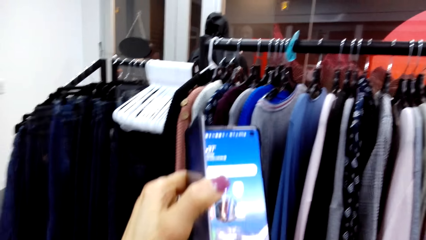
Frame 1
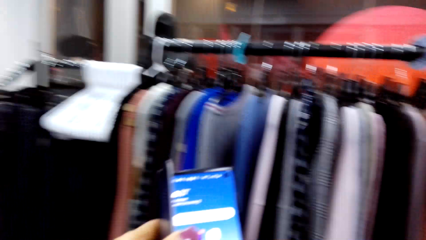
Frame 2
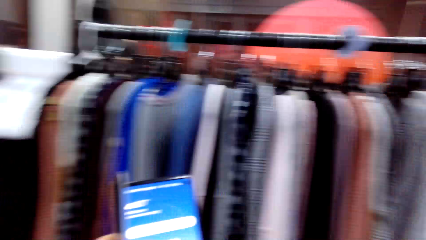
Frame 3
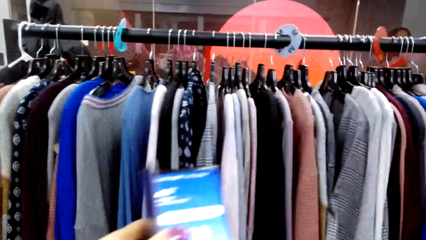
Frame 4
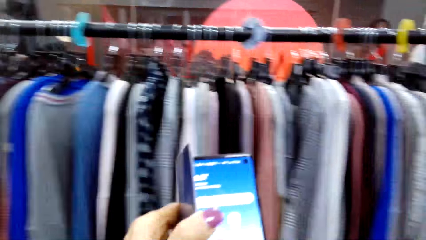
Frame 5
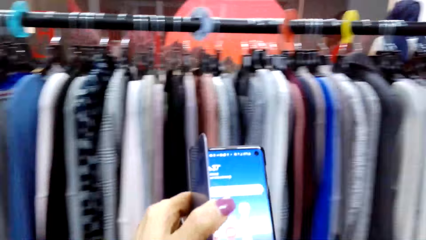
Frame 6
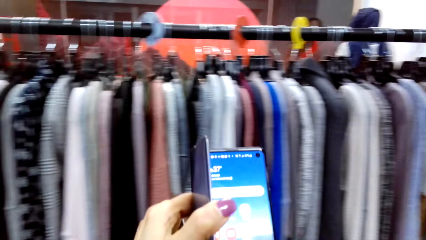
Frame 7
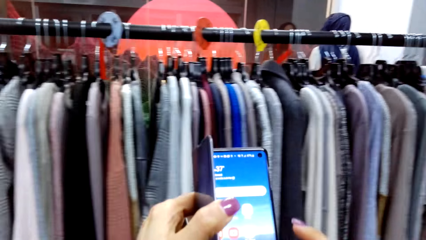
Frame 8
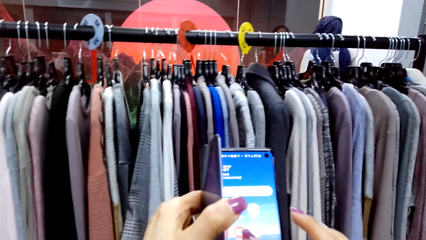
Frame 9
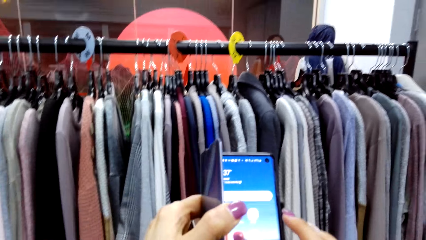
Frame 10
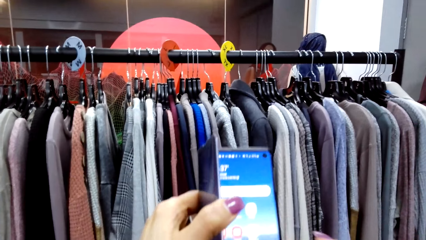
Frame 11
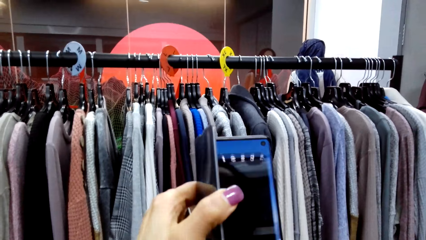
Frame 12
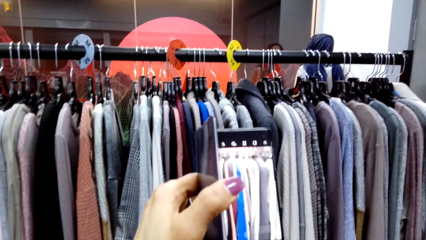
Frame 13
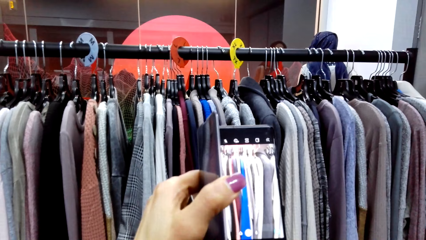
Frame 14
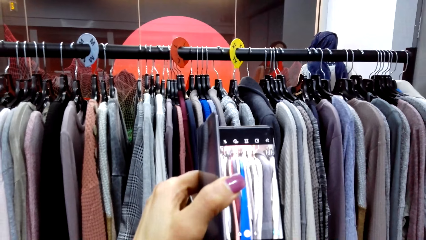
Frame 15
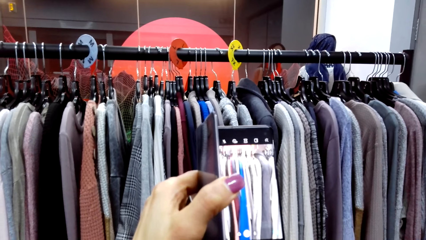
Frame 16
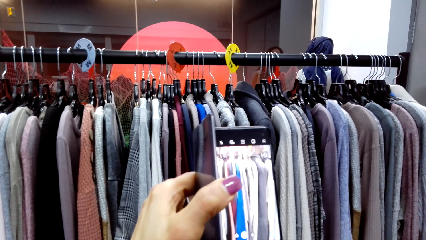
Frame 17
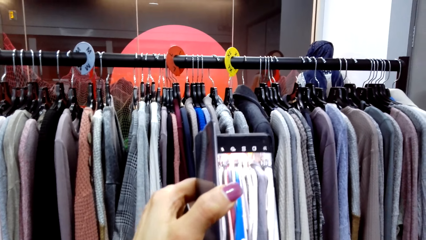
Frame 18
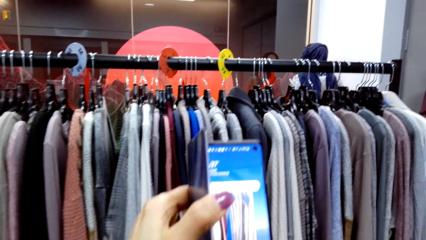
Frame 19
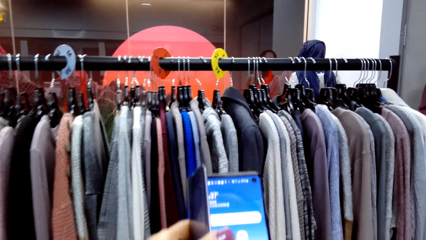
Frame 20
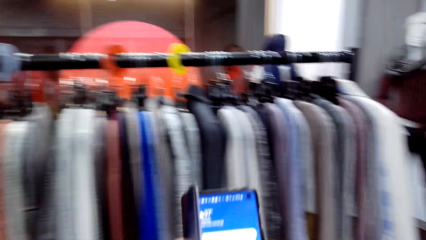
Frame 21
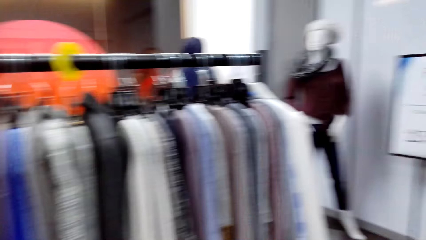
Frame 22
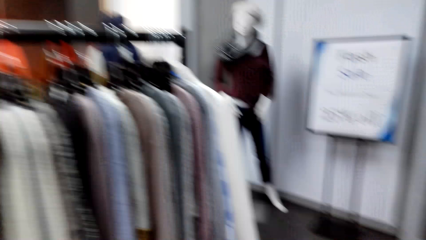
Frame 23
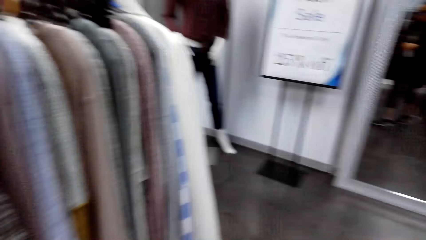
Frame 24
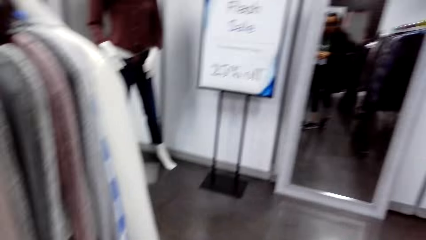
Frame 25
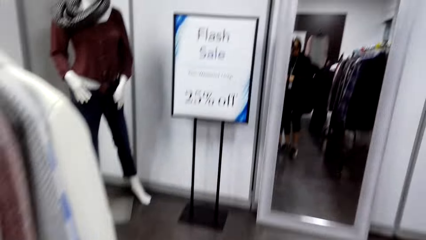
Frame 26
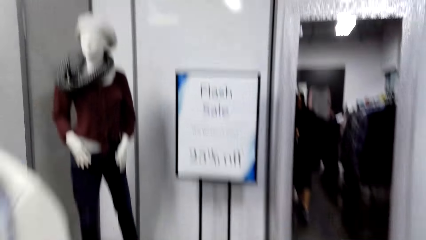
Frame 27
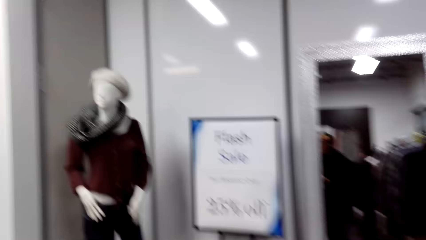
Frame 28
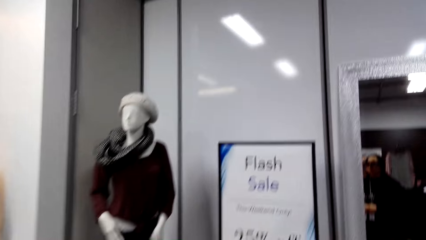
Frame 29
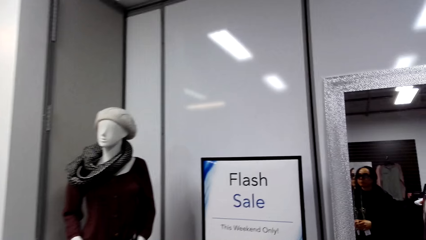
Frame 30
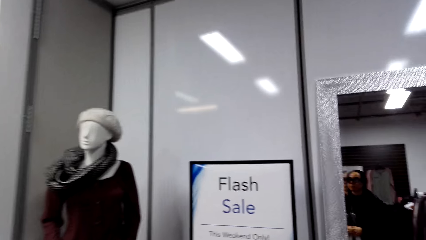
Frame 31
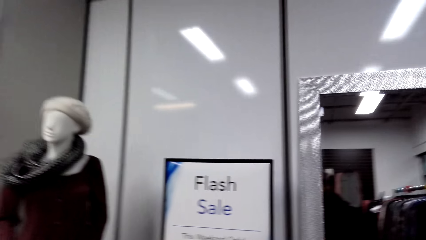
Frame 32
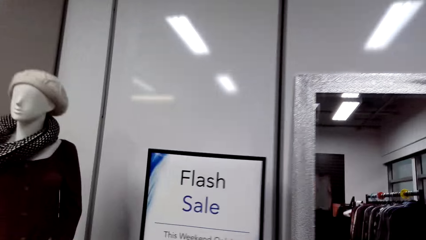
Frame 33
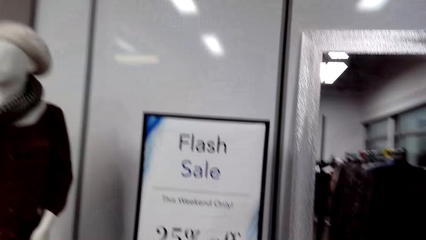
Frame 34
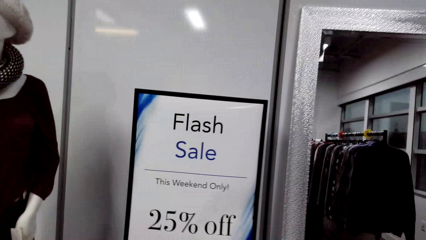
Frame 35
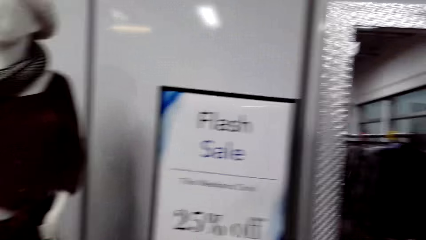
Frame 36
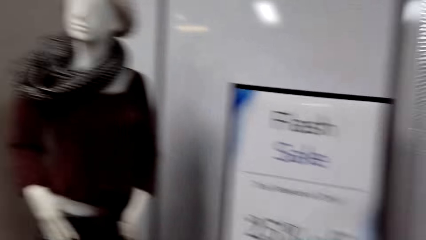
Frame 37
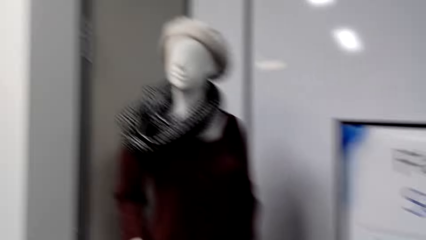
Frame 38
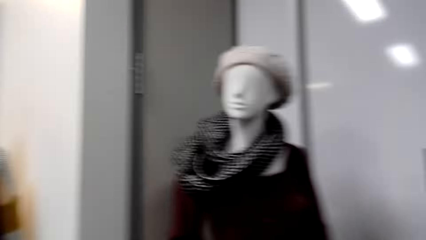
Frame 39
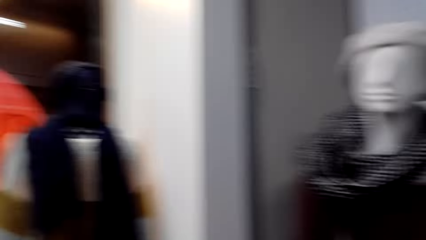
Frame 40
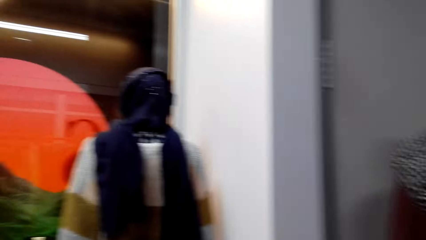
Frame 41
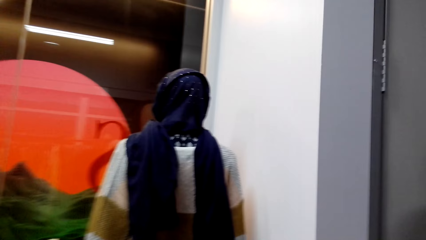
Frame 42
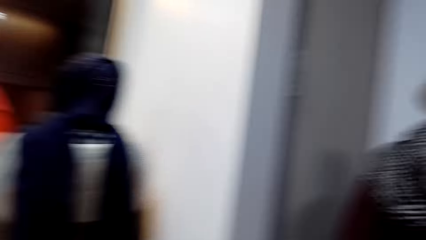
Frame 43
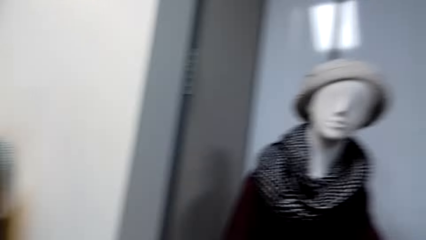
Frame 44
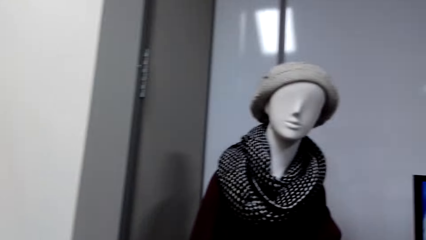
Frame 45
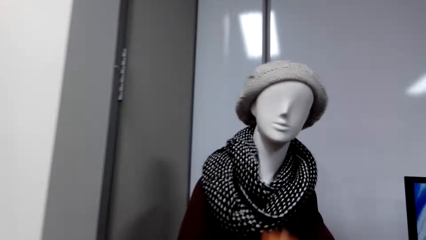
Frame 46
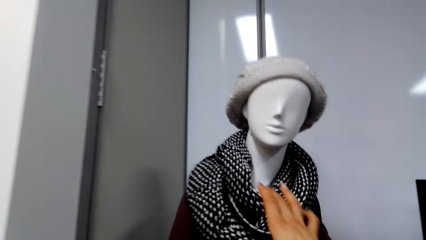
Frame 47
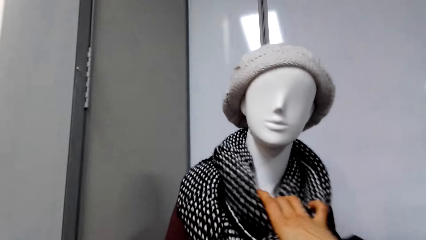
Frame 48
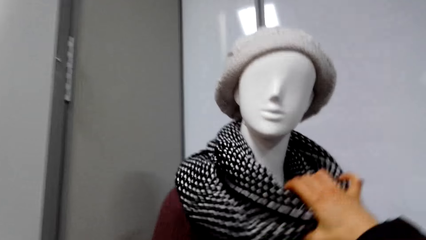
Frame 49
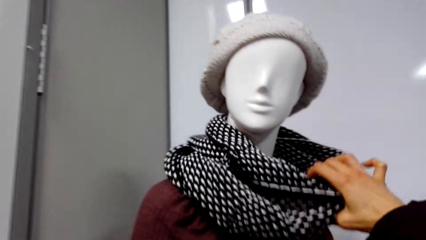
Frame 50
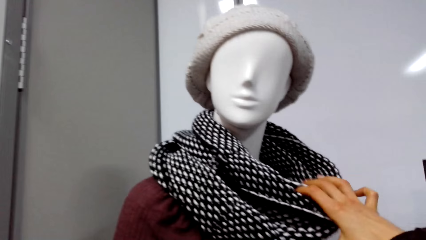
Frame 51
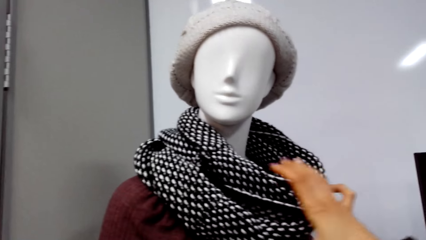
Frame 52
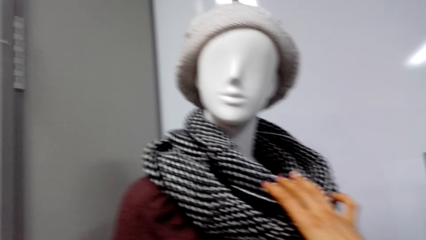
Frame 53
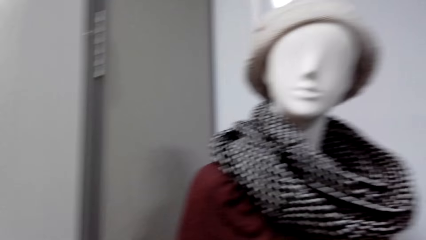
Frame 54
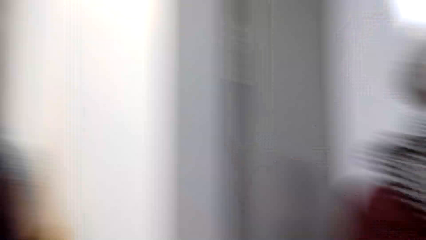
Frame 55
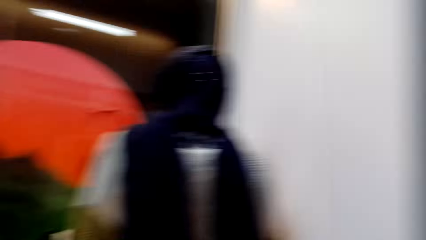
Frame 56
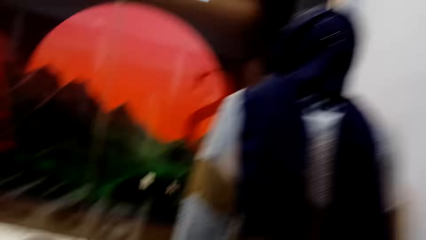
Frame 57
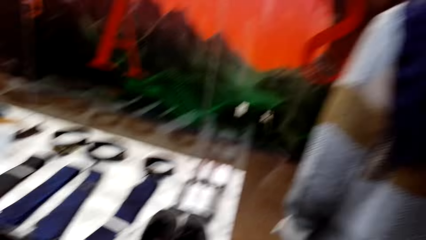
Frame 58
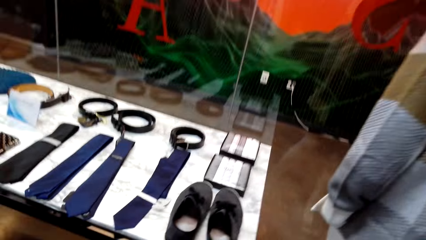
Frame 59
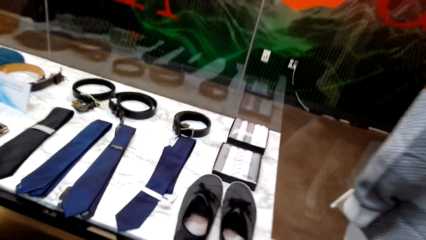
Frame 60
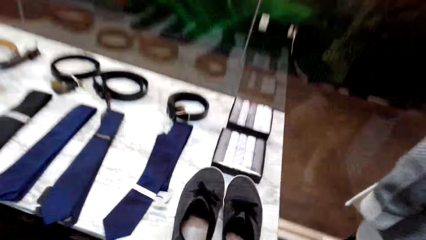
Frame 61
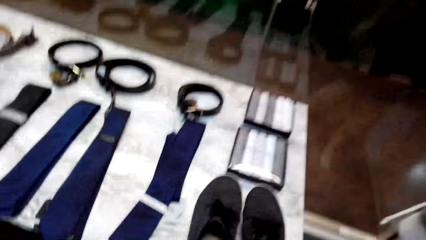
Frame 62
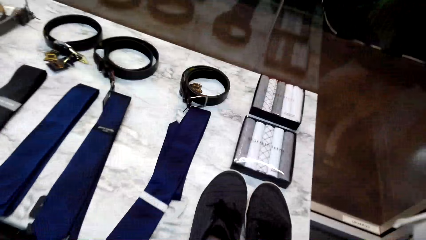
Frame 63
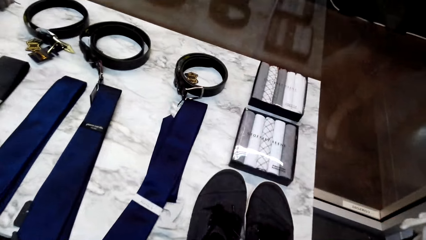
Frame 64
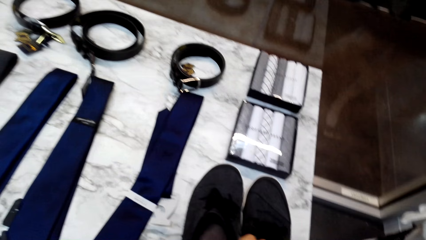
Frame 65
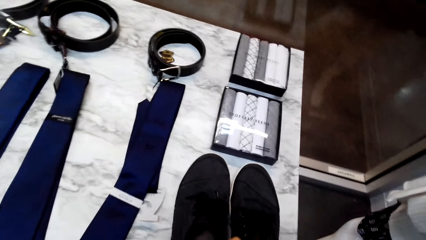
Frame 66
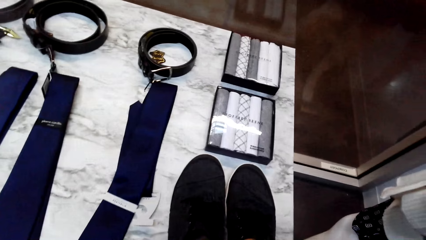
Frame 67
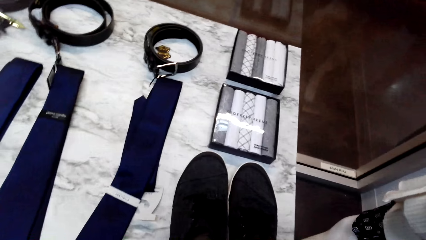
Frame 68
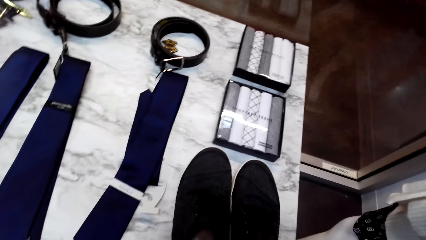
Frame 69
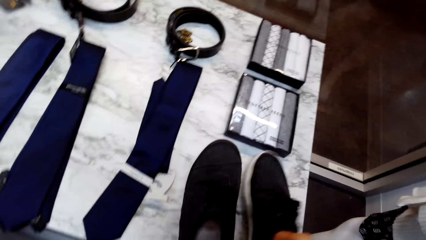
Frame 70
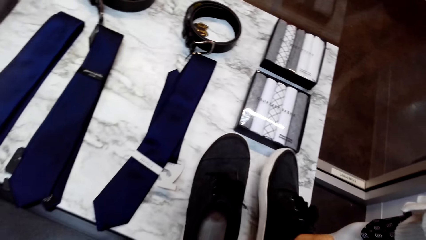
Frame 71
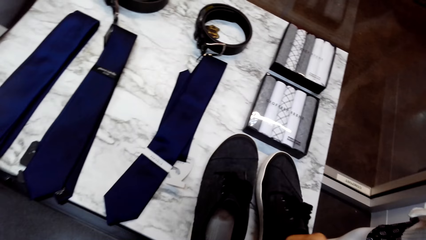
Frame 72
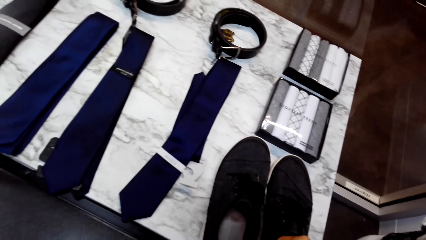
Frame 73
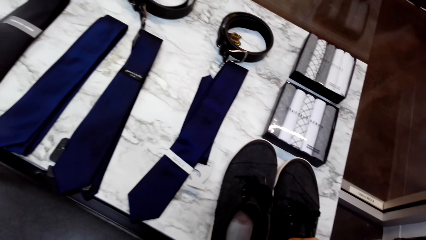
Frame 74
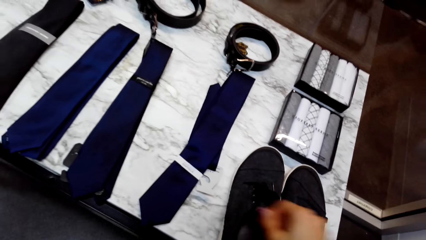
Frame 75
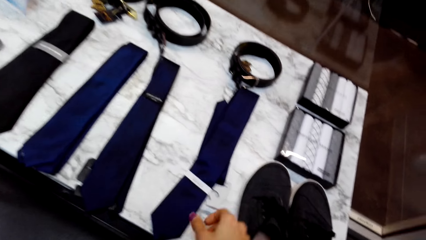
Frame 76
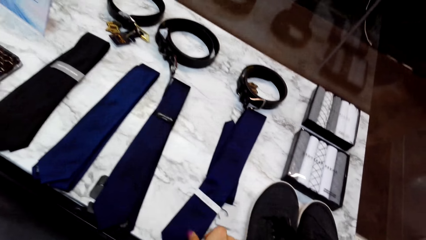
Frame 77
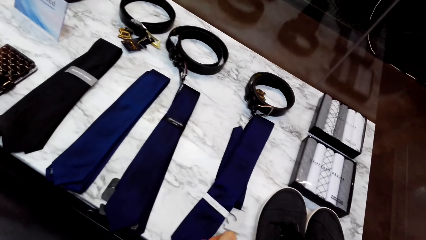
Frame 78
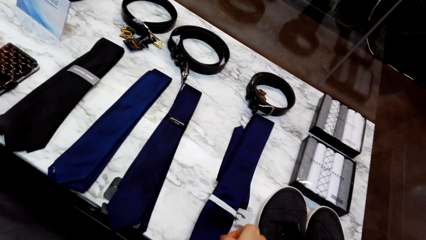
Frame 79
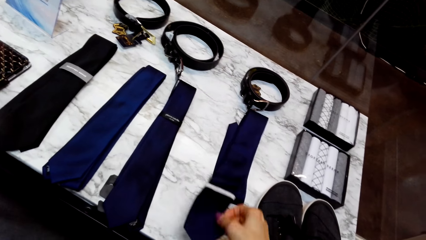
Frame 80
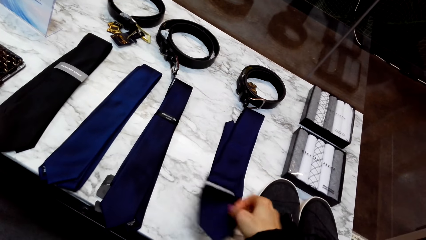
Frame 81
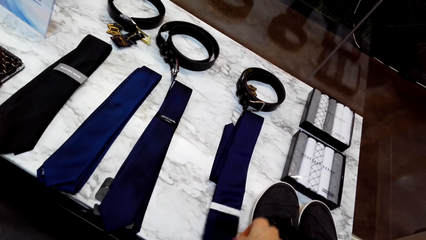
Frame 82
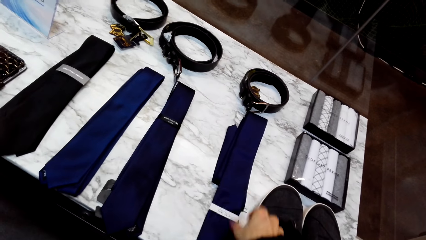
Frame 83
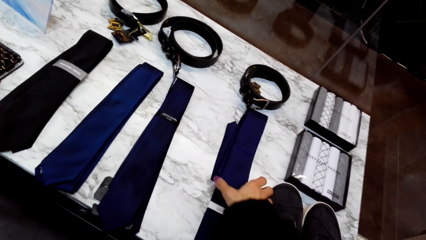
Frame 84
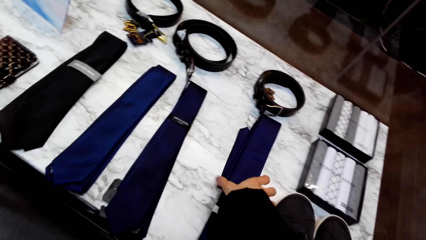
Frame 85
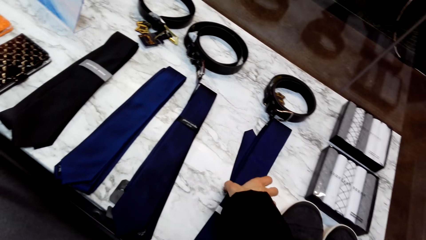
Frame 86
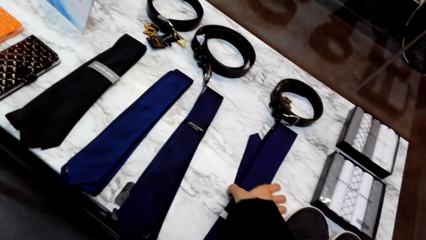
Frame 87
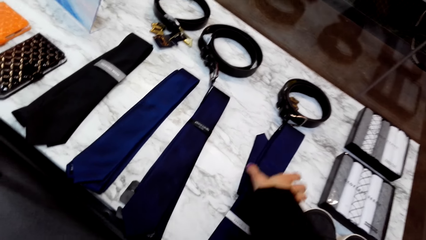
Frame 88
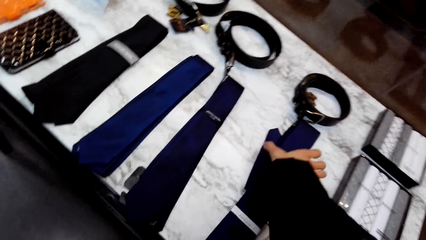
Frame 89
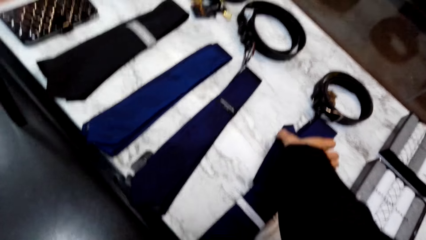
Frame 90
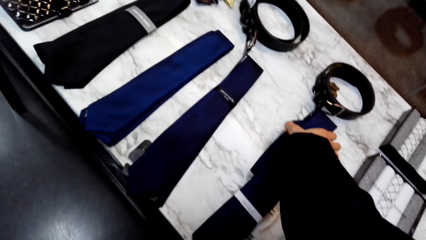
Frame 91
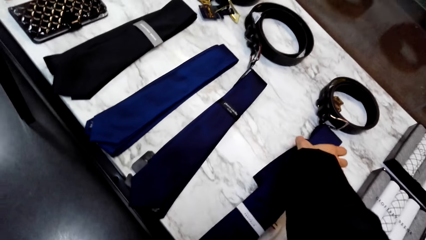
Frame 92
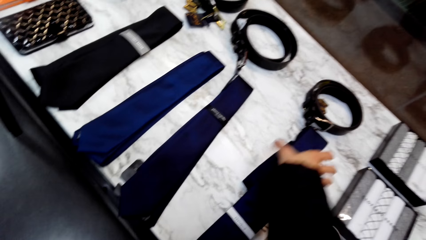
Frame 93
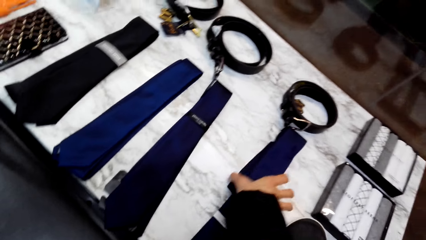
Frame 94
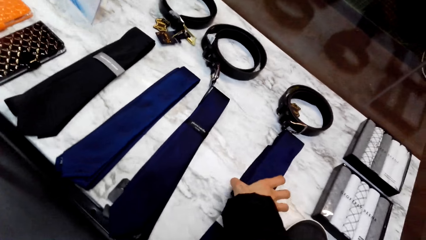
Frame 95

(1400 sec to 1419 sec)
The camera wearer takes pictures of the clothes. They look around. They watch the background. They hold the clothes. They hold the accessories on the table. They touch the shoes. They touch the tie.
